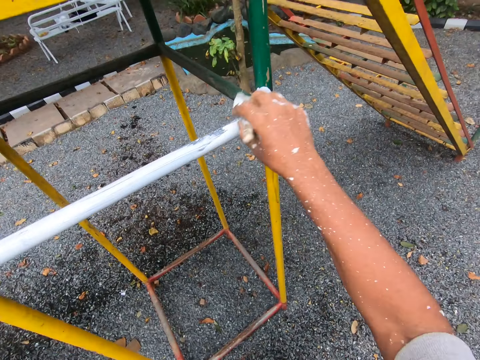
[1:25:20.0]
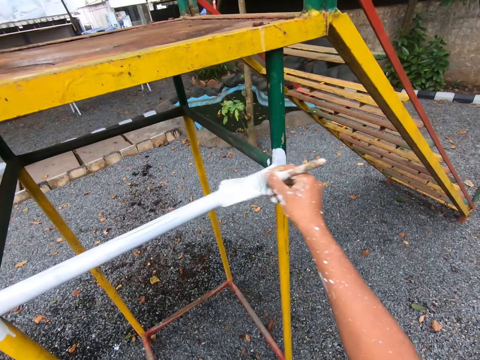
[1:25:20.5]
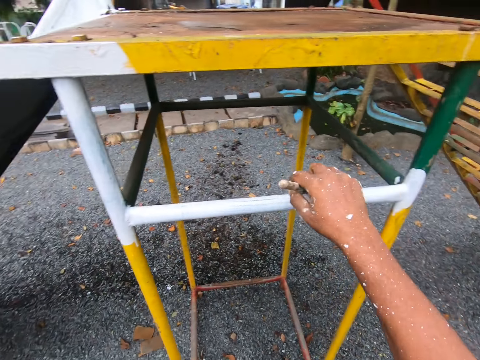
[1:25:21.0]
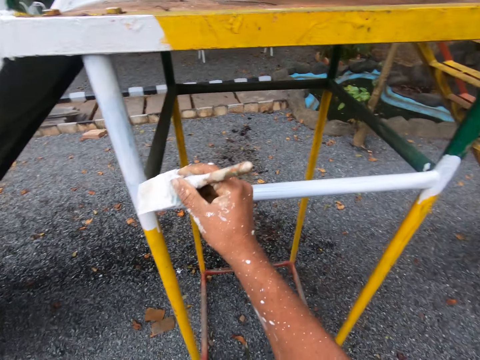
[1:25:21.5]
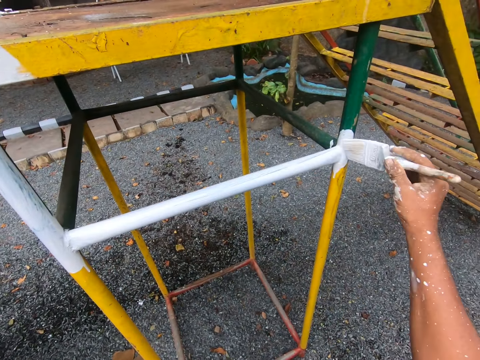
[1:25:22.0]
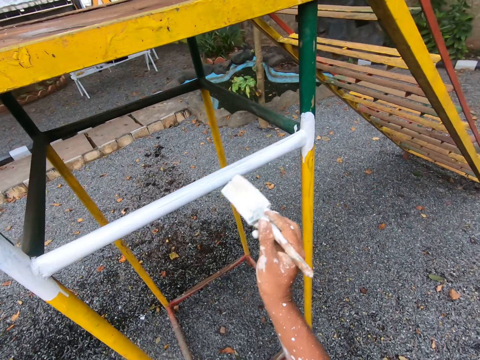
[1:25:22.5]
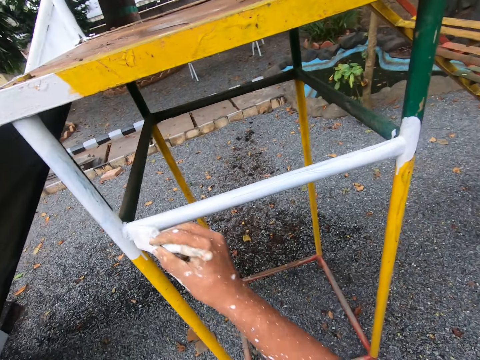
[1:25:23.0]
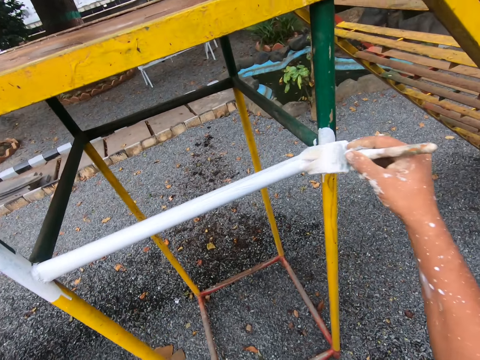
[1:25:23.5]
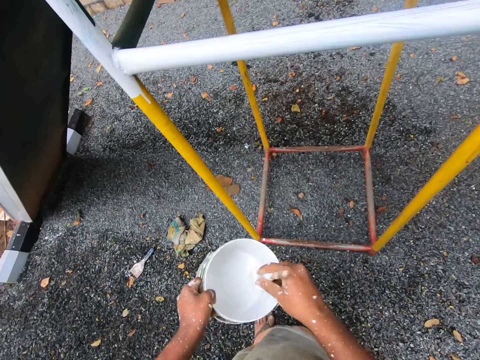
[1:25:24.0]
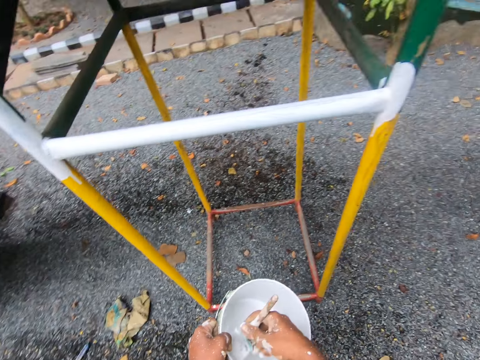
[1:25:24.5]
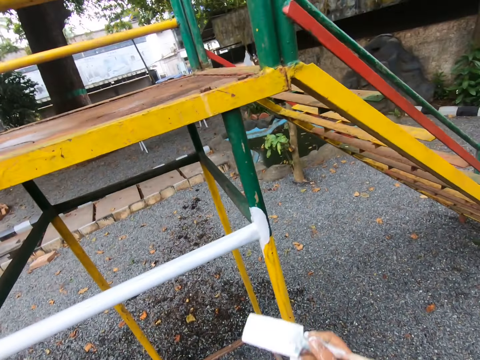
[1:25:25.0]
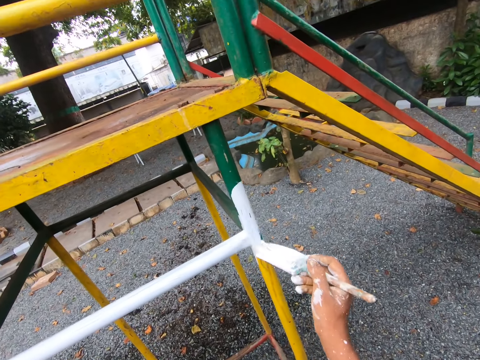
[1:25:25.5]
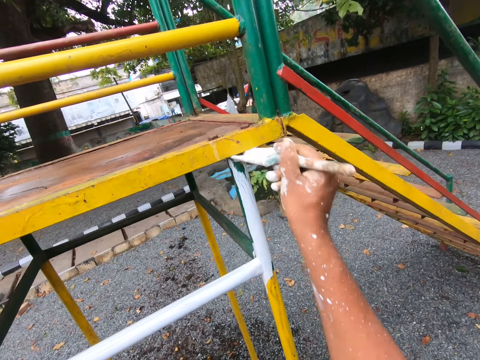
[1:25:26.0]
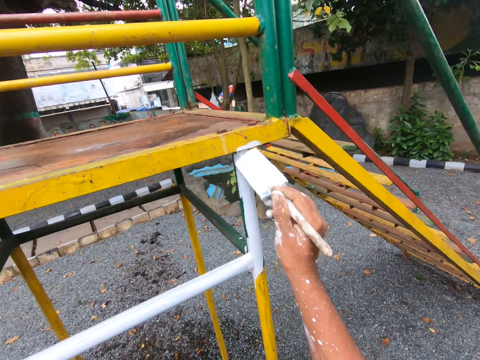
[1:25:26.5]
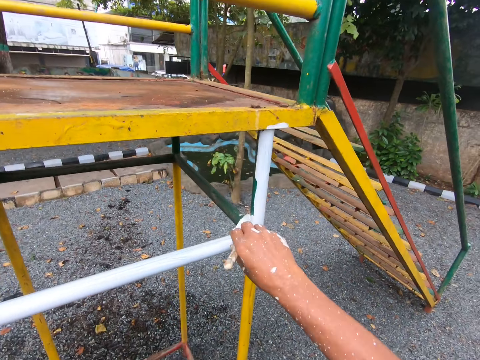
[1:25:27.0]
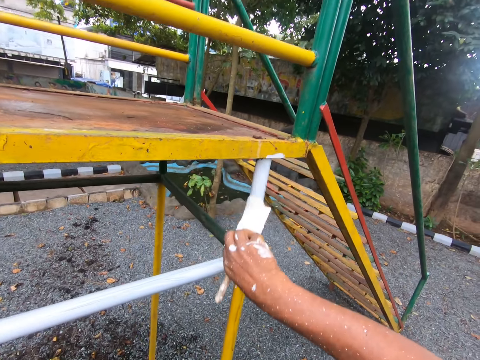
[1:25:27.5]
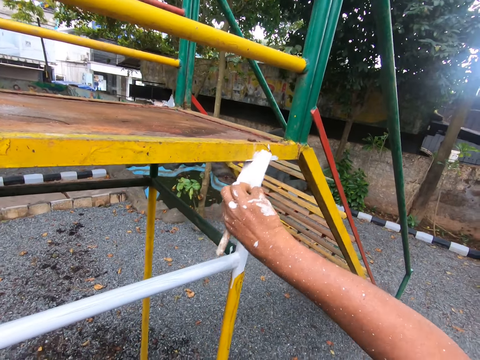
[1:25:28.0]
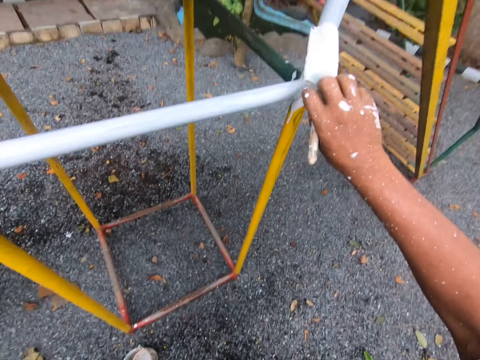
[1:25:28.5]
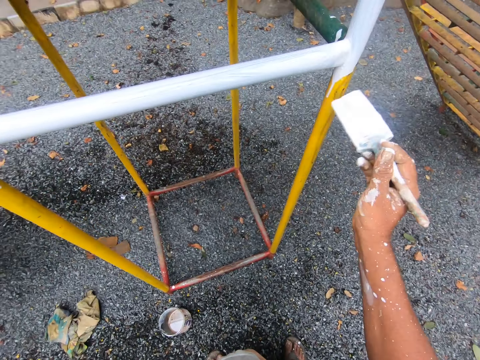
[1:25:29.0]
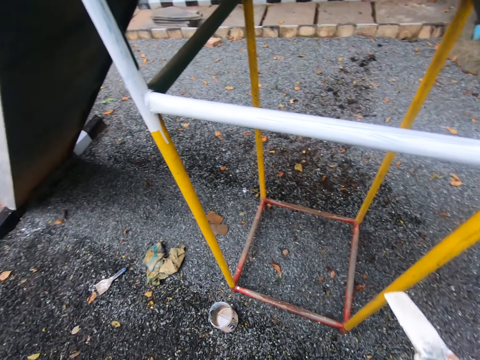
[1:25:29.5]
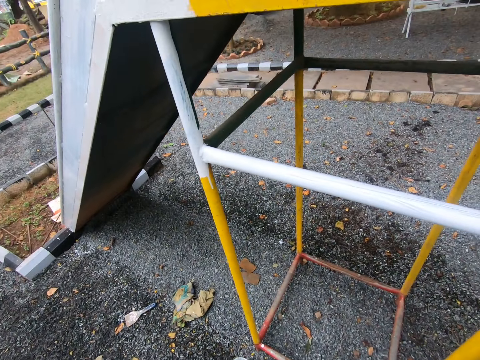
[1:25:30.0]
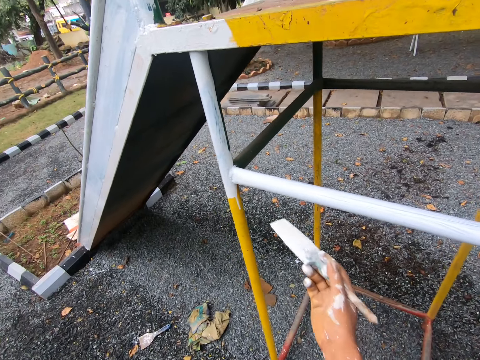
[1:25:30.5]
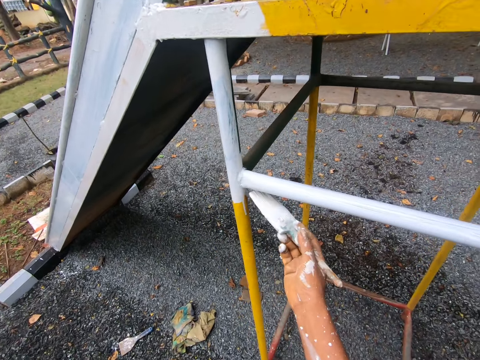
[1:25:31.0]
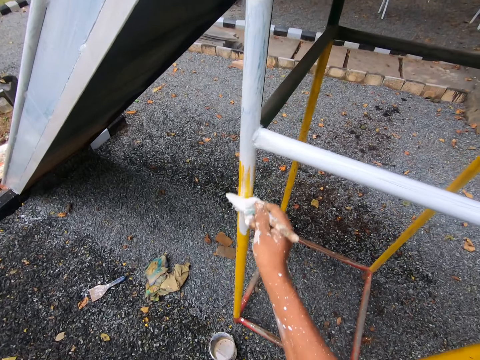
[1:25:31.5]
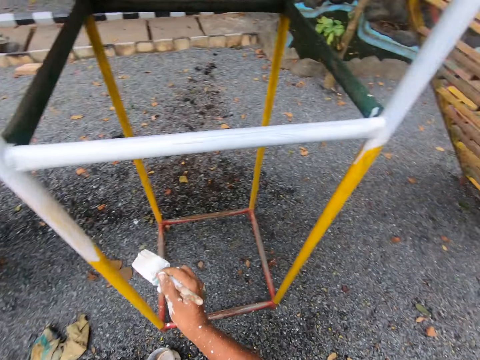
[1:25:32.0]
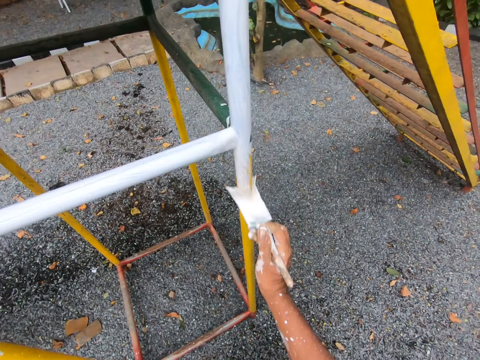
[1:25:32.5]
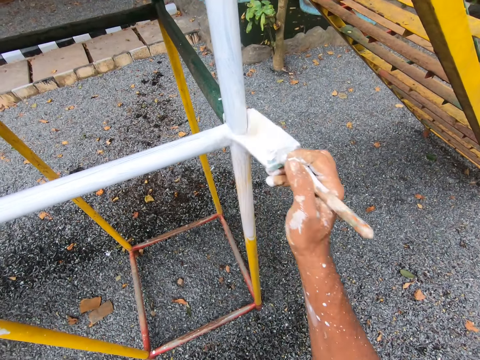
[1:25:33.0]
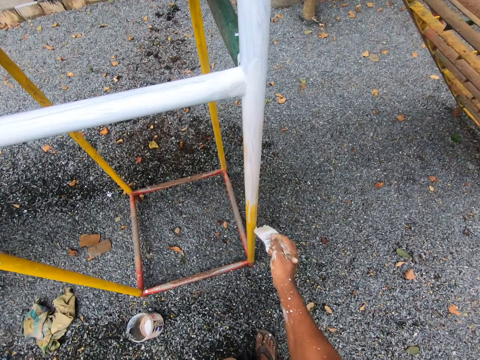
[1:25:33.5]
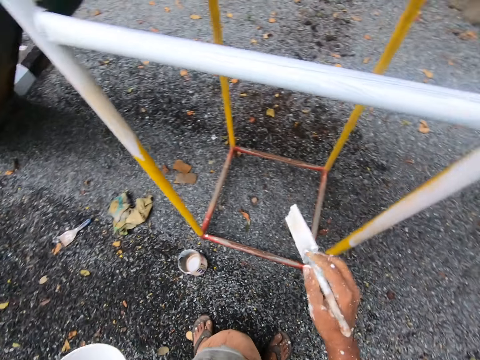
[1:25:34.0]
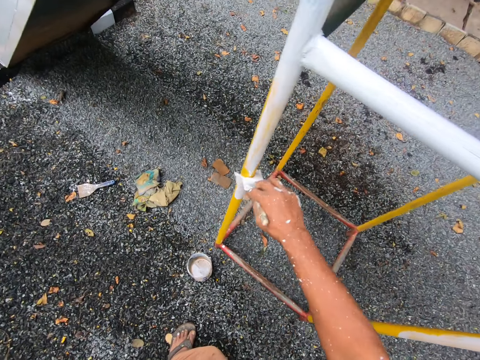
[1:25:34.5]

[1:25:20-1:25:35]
The camera wearer dips the brush into the paint container. They paint the swing with the paint brush.

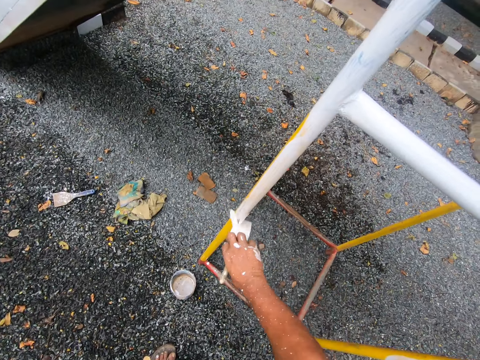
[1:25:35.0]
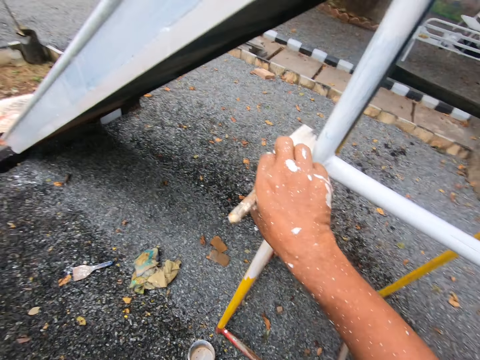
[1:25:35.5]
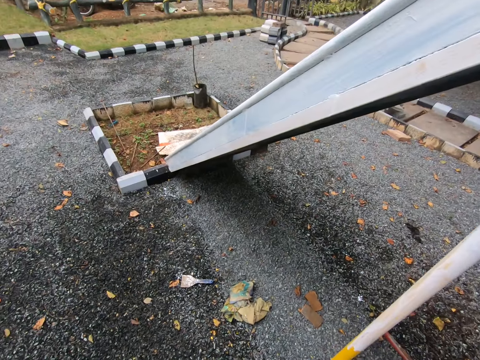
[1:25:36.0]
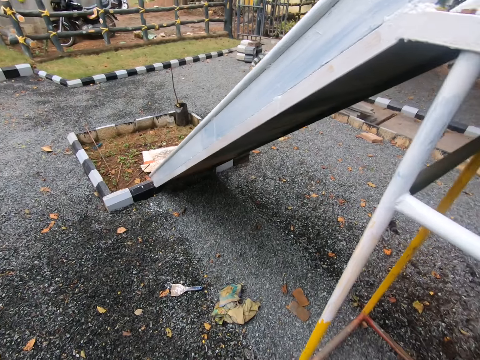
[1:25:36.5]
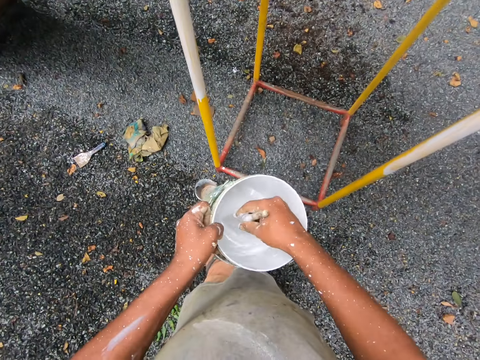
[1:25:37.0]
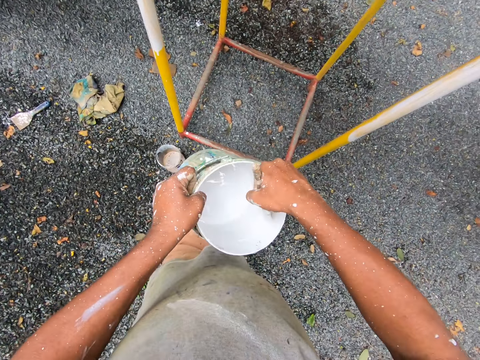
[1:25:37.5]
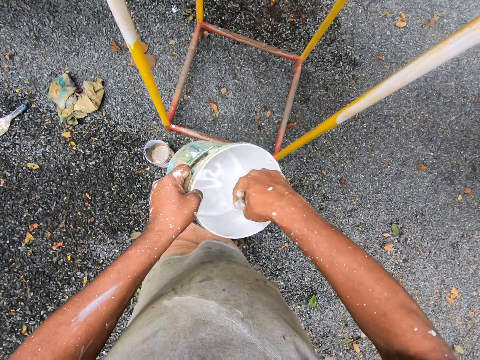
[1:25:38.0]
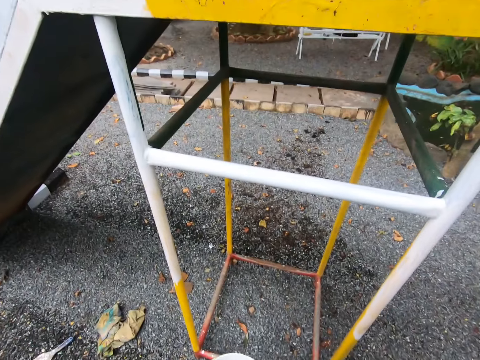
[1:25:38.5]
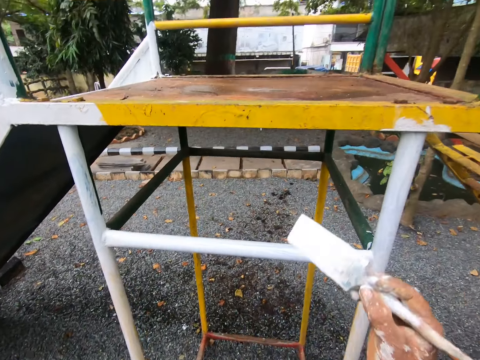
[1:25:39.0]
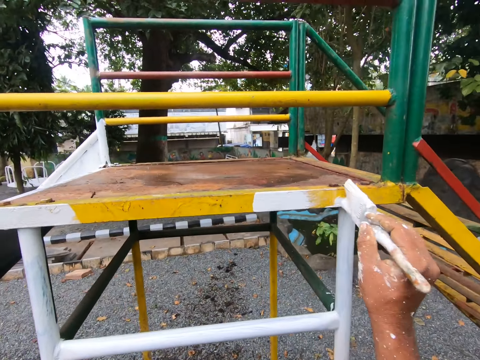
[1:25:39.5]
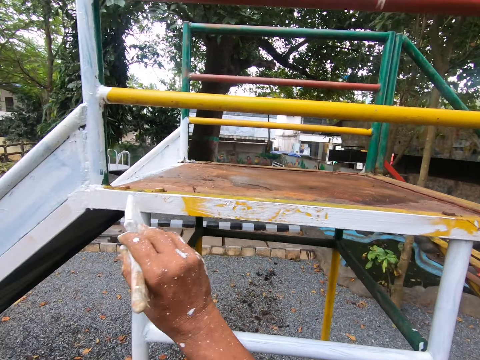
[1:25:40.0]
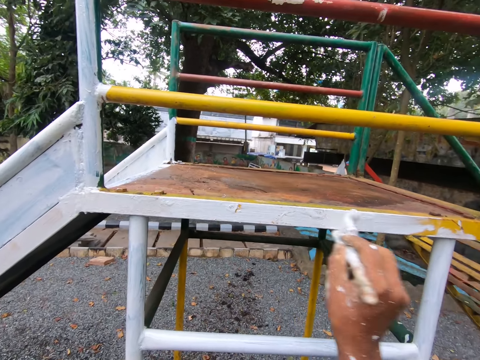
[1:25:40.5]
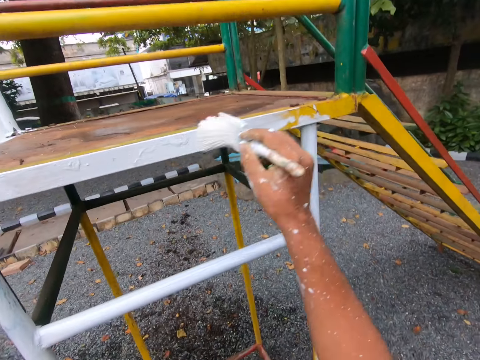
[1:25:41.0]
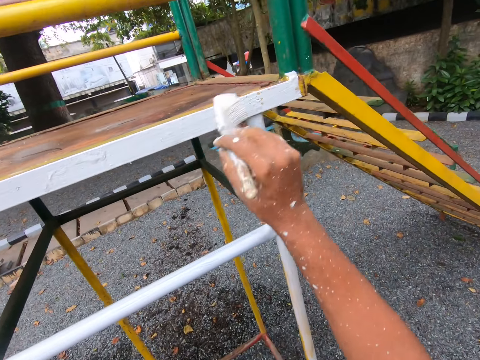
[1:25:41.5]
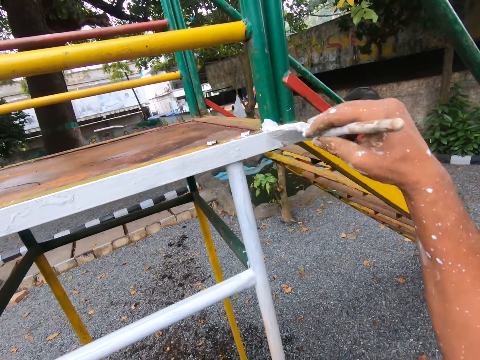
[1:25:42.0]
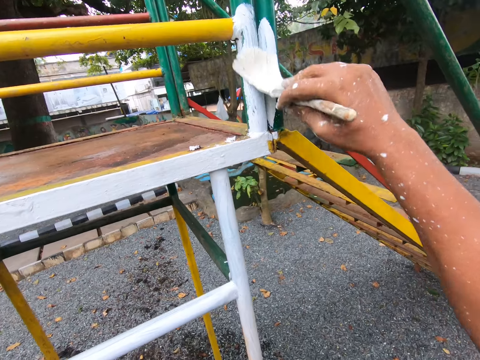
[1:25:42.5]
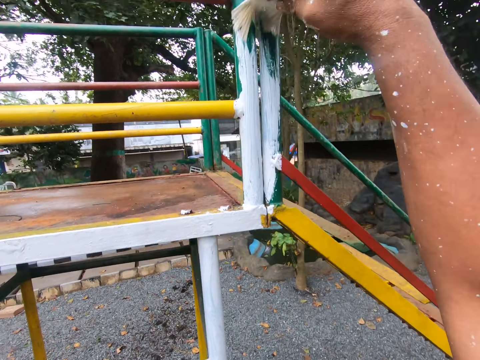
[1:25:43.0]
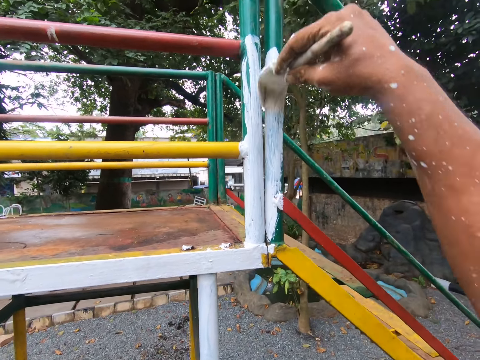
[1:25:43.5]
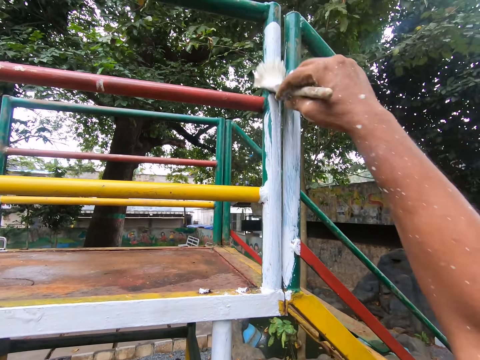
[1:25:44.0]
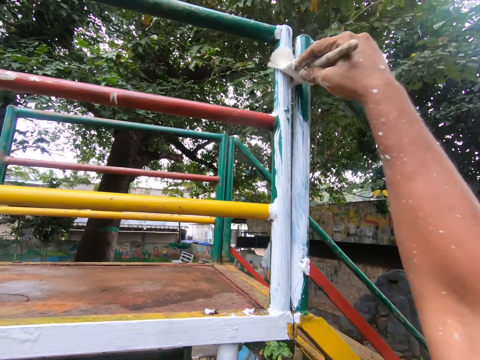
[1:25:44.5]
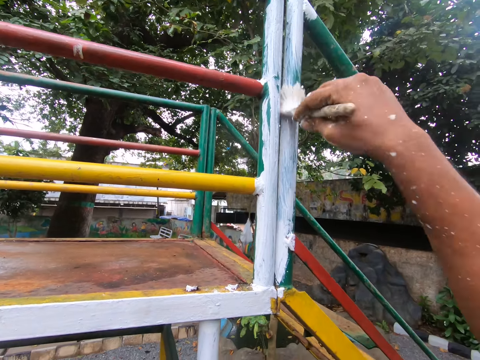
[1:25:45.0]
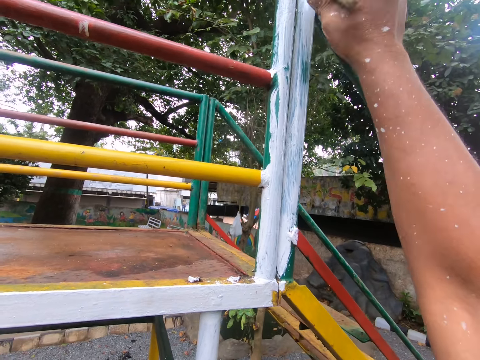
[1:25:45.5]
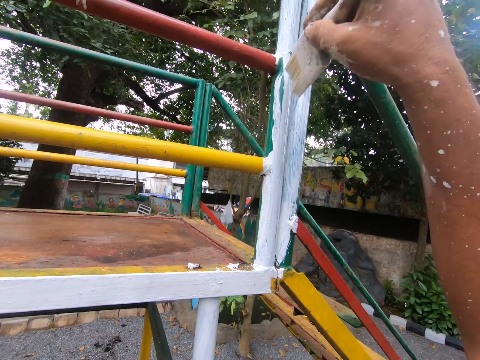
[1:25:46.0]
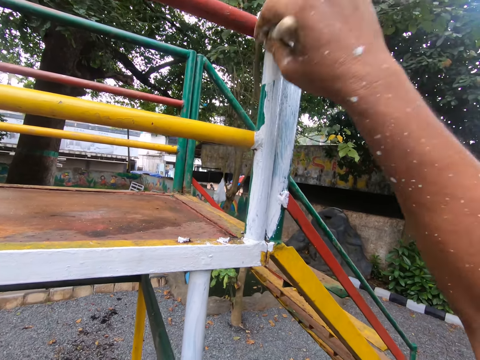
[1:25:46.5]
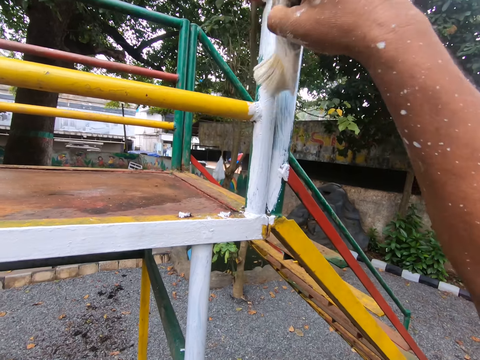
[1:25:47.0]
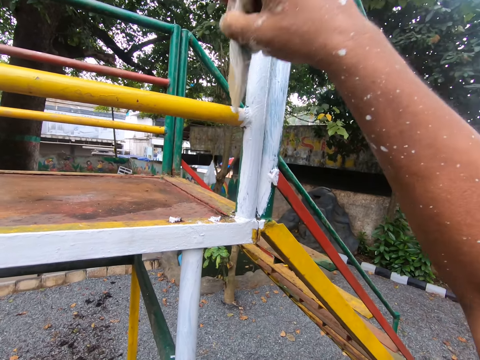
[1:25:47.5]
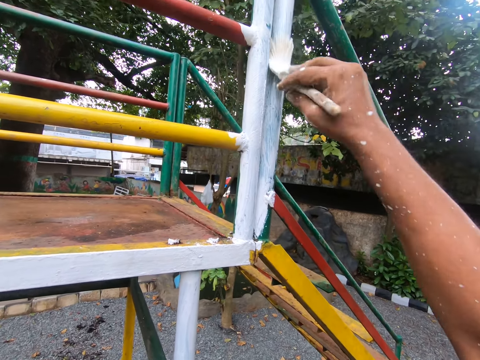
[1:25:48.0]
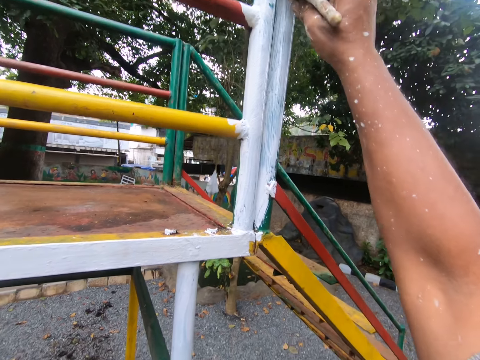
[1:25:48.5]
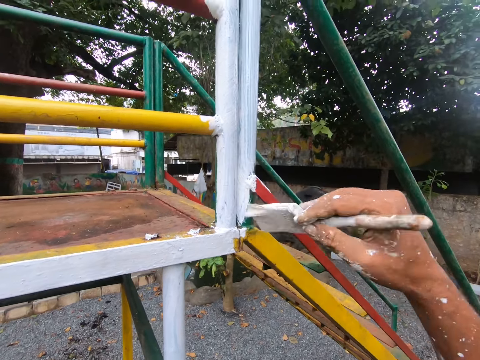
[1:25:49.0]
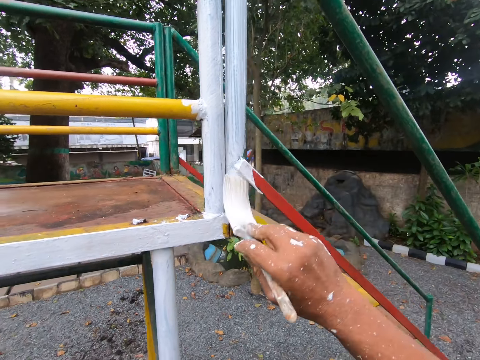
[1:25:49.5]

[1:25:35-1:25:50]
The camera wearer dips the brush into the paint container. They paint the swing with the paint brush.
